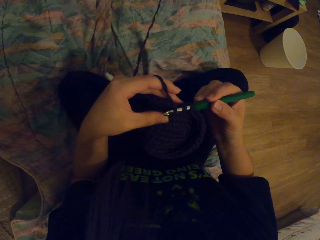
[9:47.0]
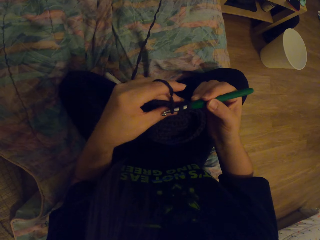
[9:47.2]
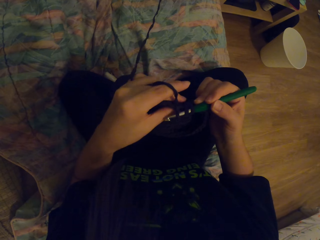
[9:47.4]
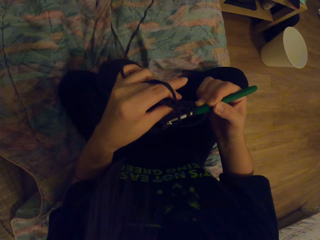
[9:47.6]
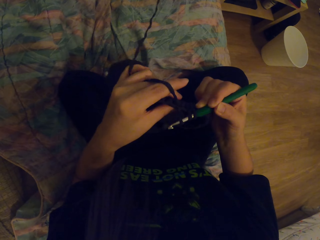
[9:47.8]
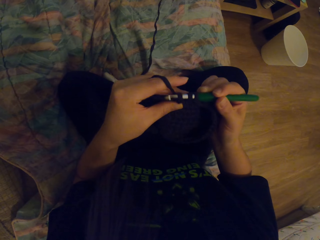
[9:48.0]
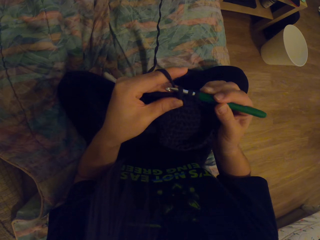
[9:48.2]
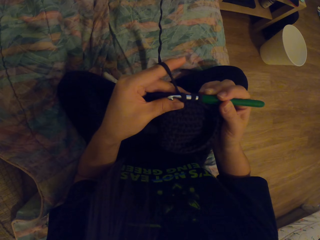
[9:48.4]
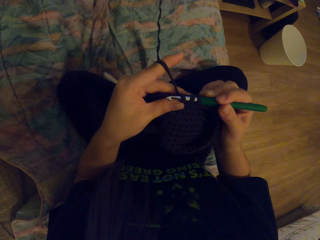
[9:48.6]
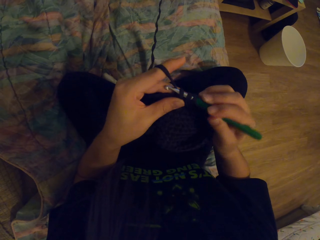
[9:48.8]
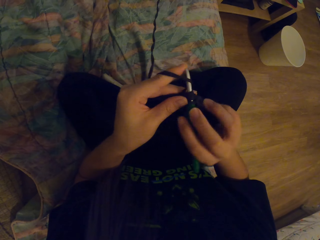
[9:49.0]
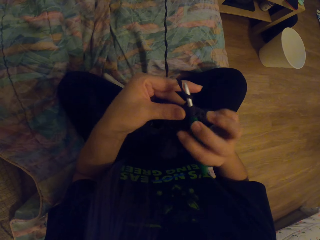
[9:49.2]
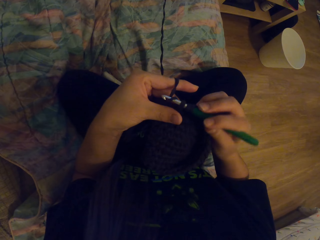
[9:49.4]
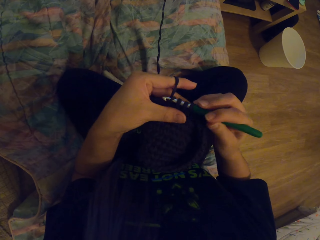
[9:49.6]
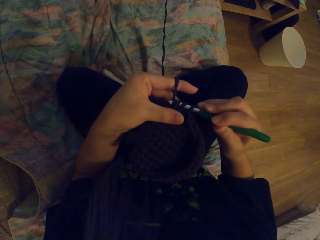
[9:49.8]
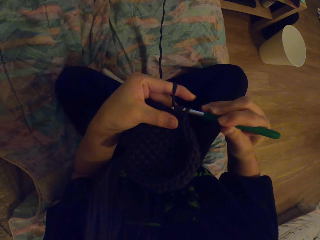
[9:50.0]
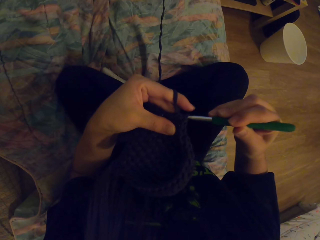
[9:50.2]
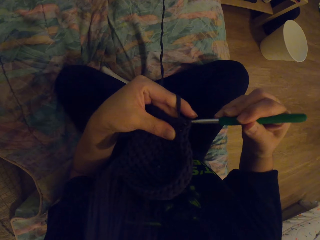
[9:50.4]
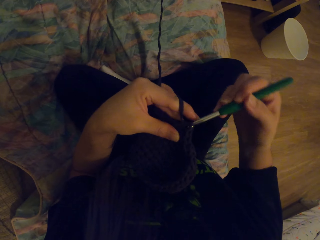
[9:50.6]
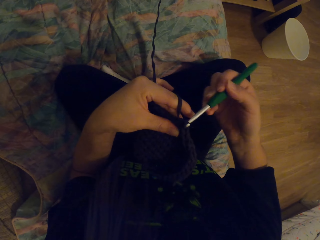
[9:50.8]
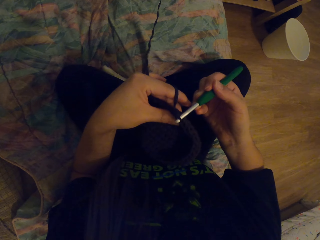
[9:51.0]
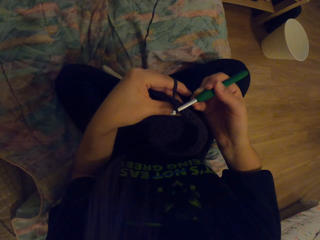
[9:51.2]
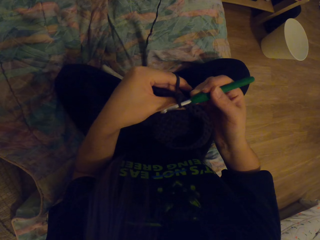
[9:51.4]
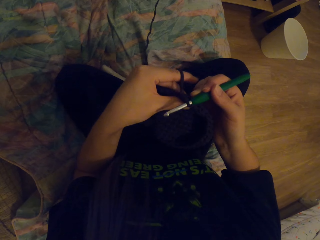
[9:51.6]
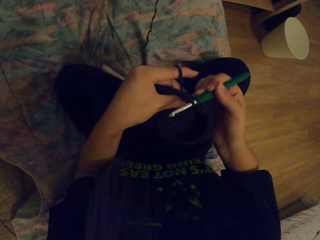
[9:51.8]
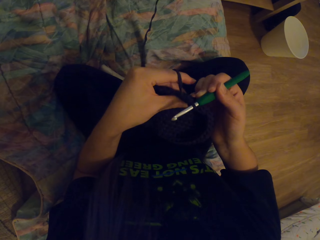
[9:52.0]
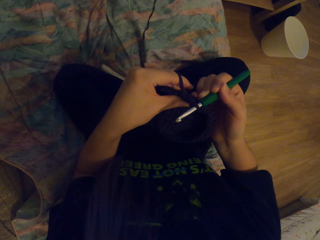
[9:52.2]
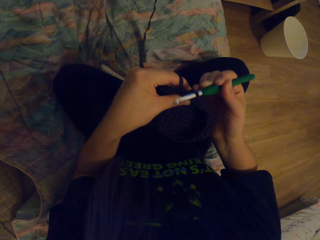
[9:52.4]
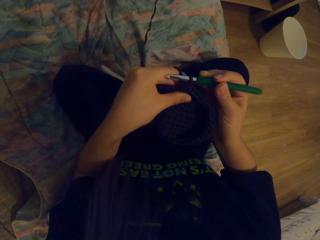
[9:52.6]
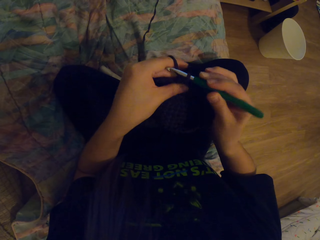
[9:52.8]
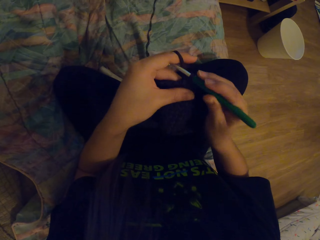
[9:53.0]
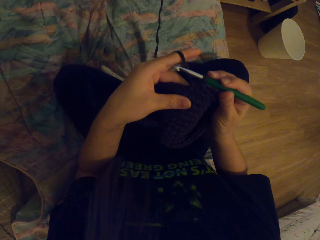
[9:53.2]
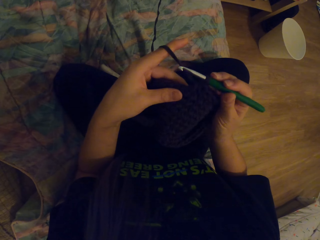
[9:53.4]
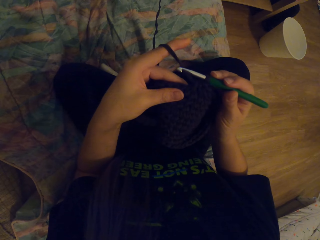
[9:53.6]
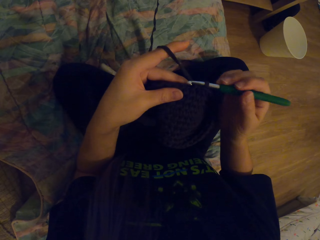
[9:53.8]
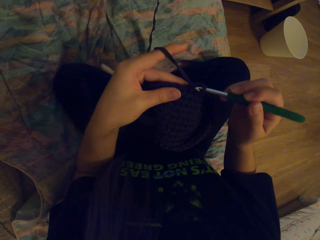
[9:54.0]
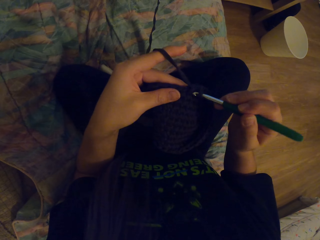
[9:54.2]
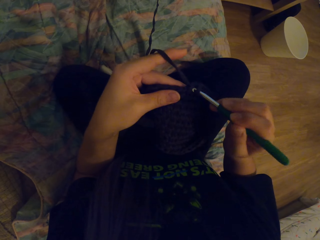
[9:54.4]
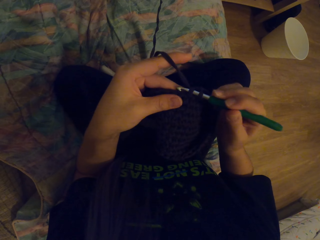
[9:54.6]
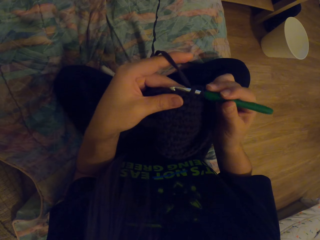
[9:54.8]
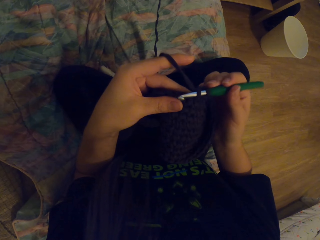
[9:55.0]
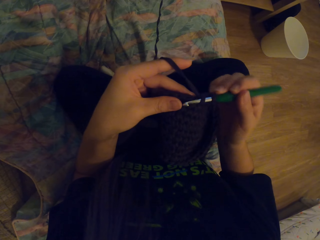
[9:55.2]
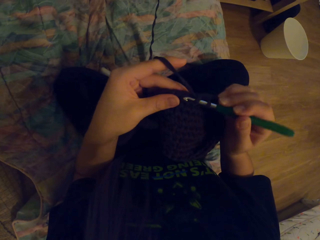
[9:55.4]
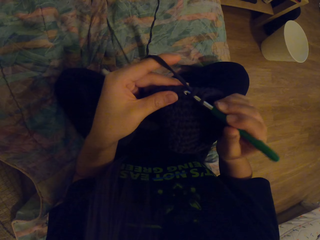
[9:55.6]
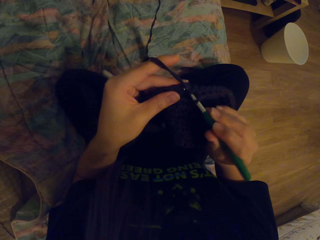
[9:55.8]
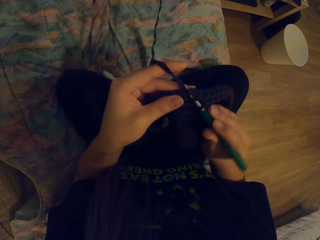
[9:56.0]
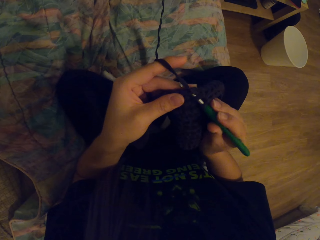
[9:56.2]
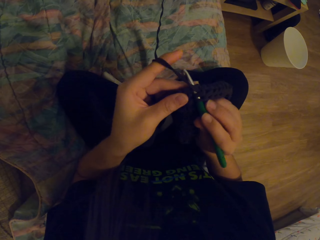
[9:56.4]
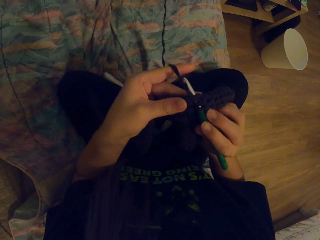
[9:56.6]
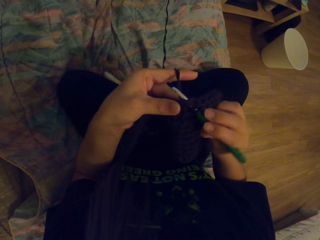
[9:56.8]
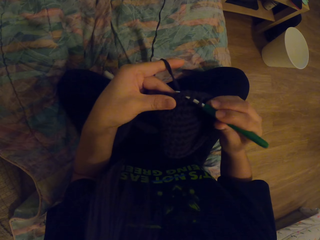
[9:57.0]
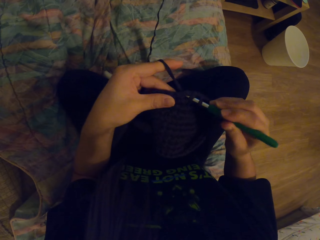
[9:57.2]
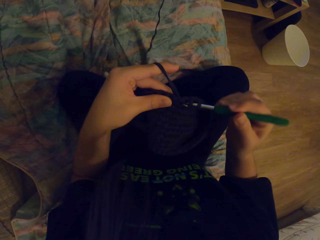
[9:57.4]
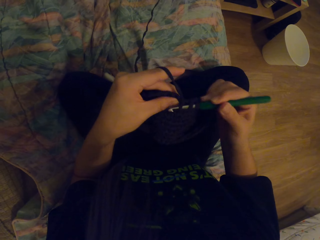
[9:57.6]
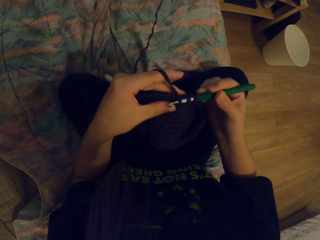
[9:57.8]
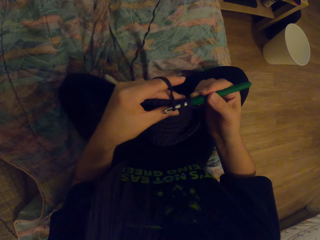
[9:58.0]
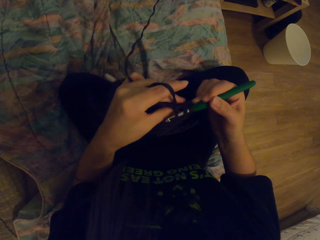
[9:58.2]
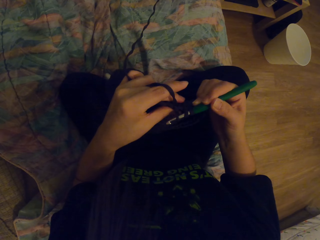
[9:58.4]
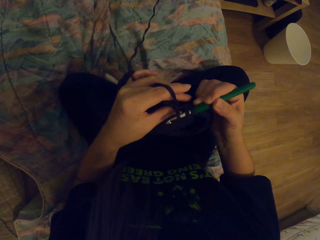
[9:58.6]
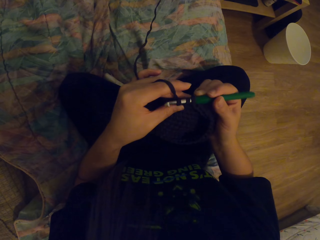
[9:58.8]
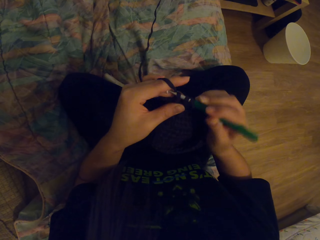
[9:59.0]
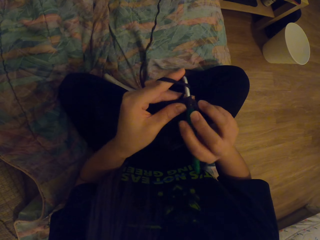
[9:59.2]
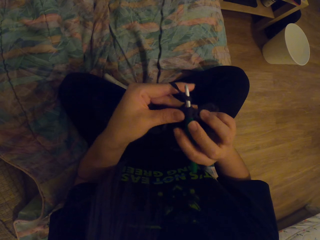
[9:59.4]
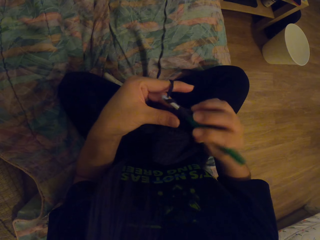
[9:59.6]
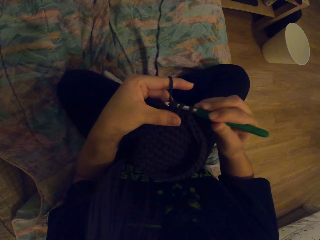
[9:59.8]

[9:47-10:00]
The camera wearer pulls the yarn with the crochet hook. They crochet using the yarn and the crochet hook. They pull the yarn with the crochet hook. They crochet using the yarn and the crochet hook.

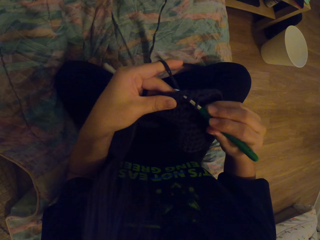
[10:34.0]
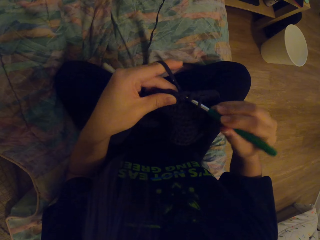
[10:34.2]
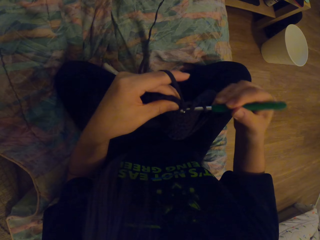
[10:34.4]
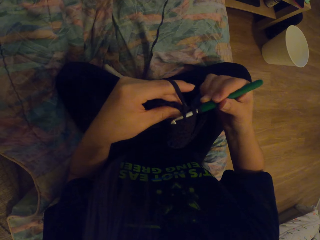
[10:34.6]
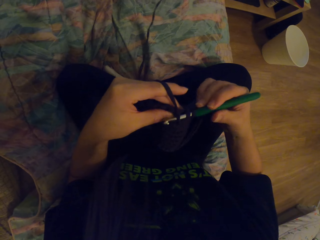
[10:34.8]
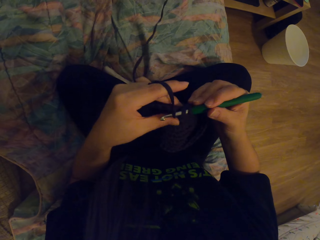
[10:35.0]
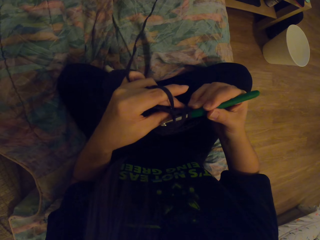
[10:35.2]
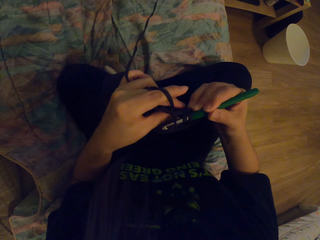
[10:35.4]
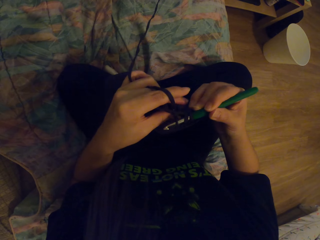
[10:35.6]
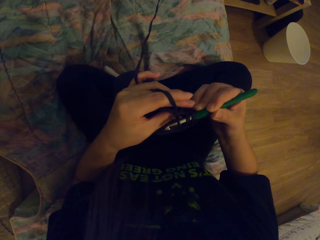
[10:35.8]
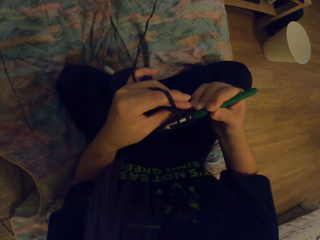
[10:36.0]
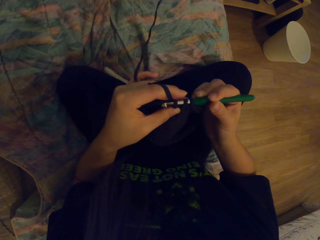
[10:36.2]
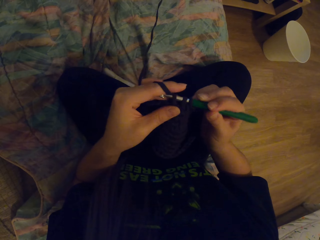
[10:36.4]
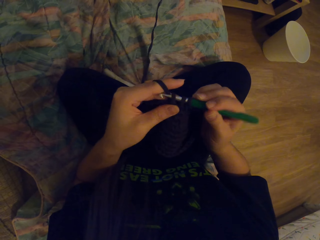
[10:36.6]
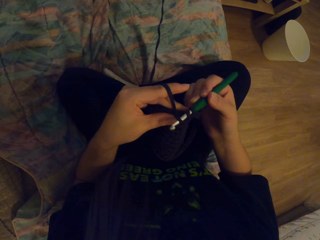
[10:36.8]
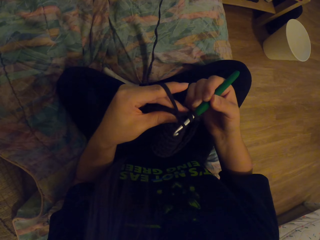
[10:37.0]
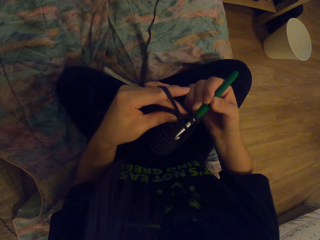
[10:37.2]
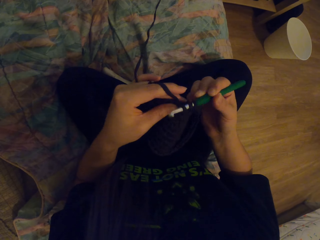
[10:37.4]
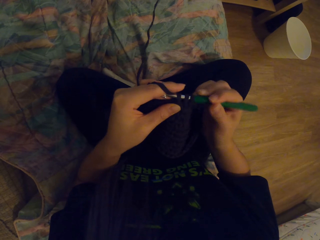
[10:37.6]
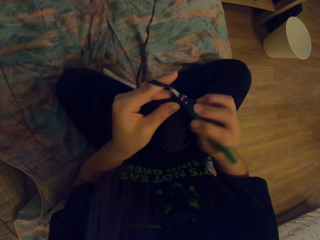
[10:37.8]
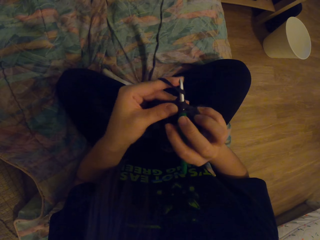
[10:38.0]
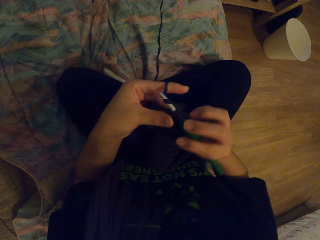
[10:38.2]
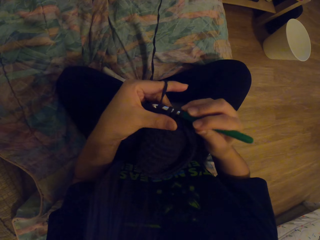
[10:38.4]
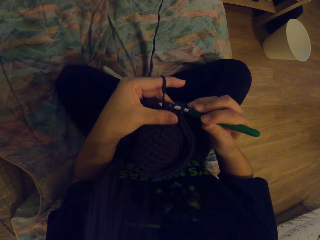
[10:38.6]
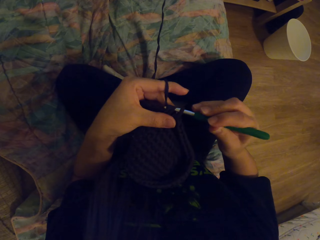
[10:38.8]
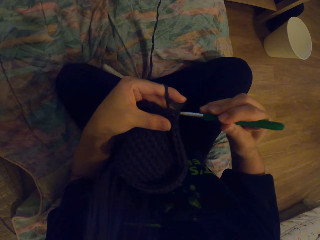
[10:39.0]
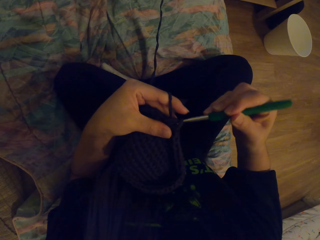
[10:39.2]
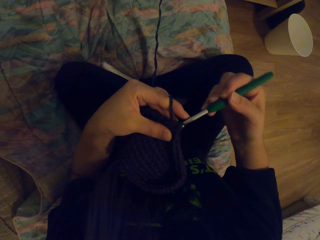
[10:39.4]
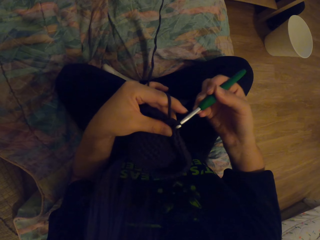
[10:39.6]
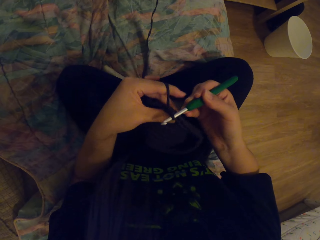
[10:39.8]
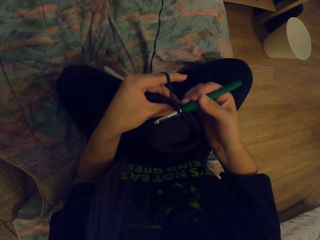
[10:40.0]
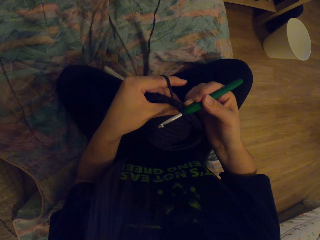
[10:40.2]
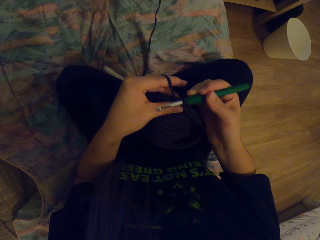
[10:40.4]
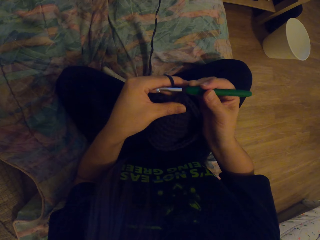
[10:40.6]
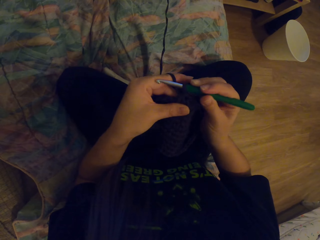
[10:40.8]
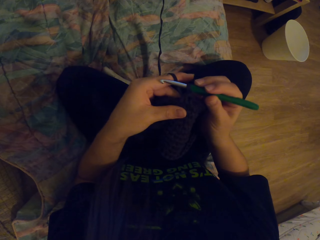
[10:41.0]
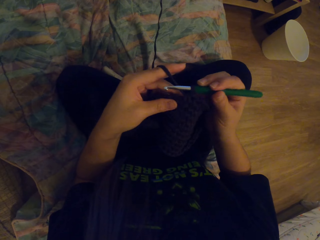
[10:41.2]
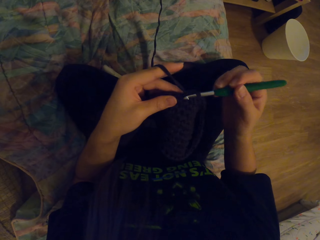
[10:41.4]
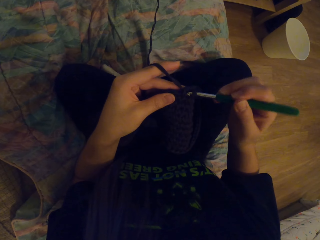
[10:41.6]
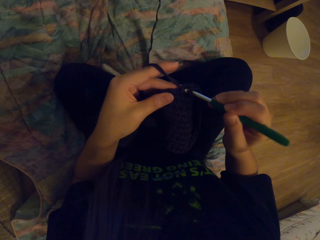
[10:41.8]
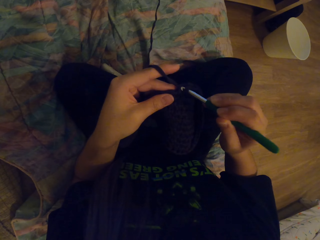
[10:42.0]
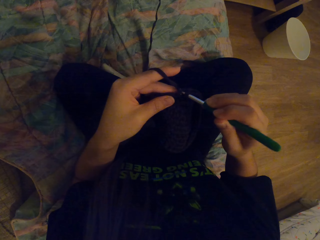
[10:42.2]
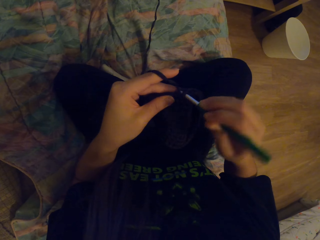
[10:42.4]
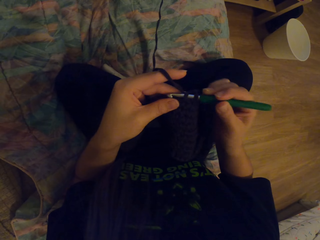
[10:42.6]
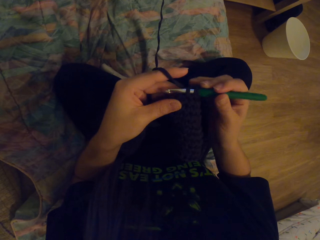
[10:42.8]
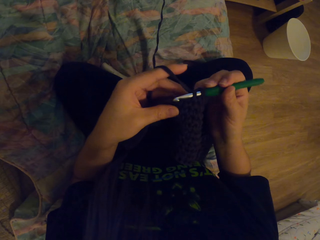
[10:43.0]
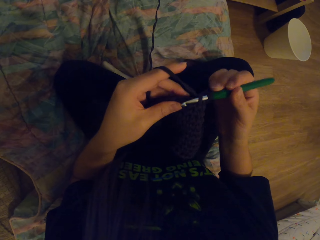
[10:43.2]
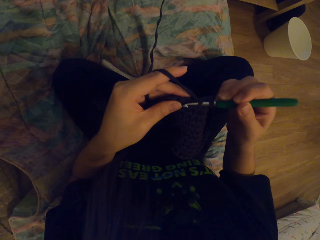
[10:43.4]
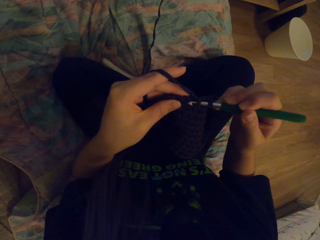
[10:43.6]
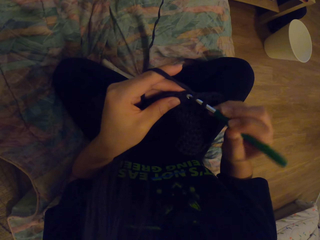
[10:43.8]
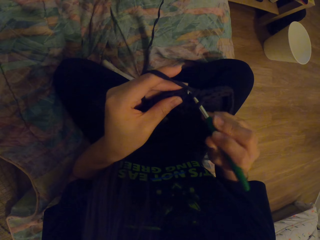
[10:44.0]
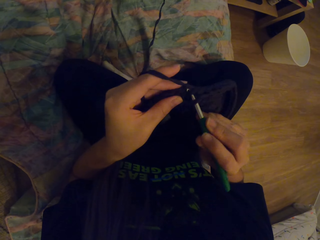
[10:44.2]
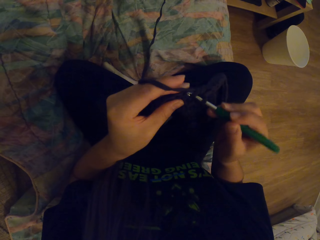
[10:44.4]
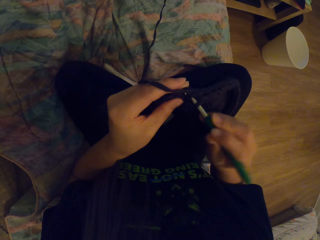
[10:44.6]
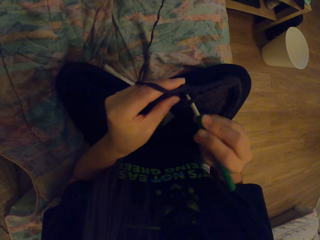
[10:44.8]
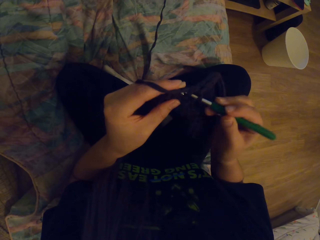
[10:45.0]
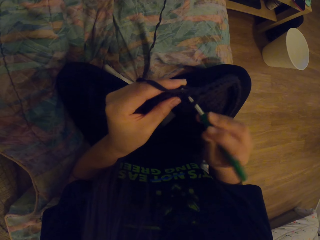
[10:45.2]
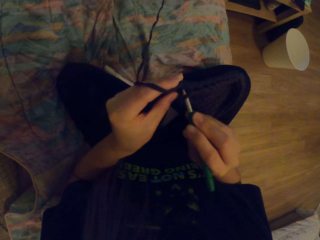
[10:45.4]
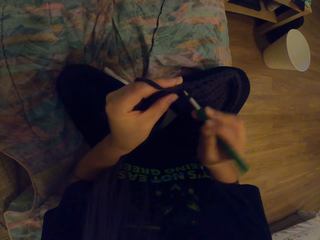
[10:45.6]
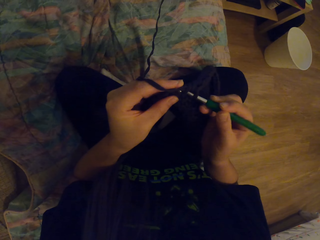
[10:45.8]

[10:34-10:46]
The camera wearer pulls the yarn with the crochet hook. They crochet using the yarn and the crochet hook.
